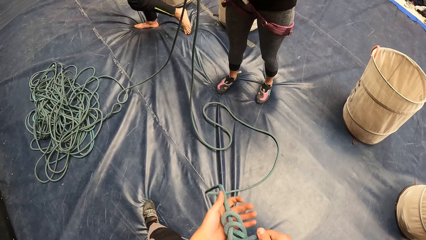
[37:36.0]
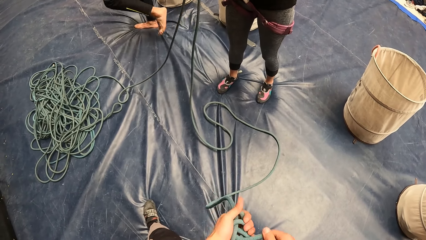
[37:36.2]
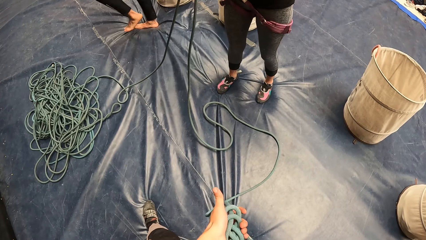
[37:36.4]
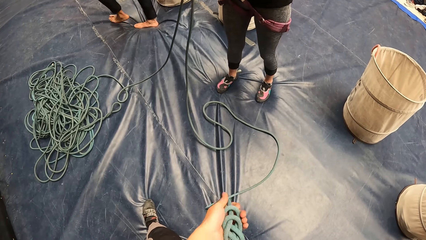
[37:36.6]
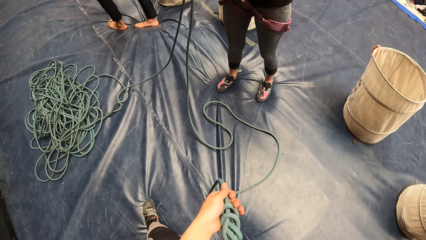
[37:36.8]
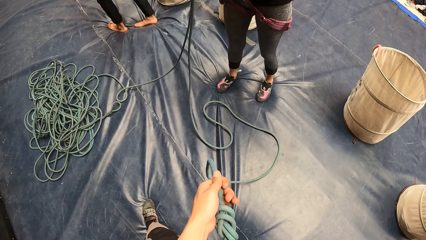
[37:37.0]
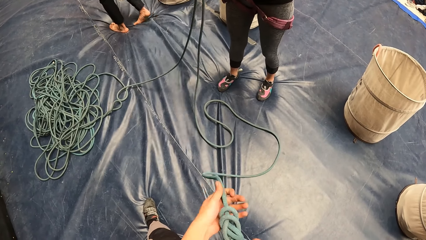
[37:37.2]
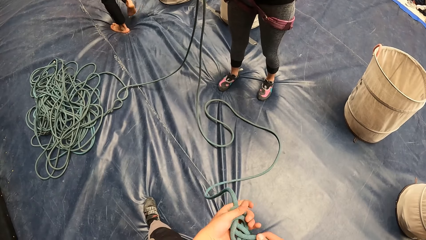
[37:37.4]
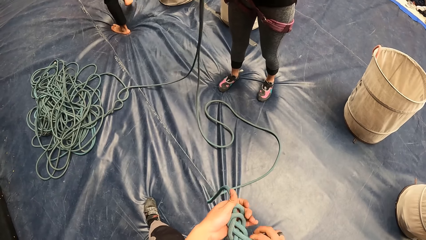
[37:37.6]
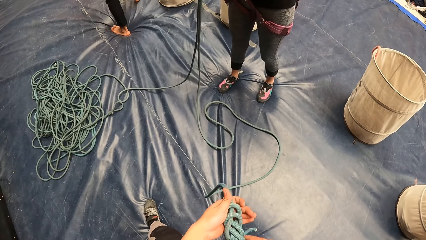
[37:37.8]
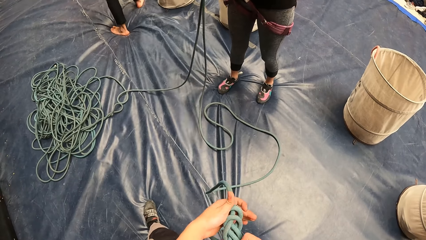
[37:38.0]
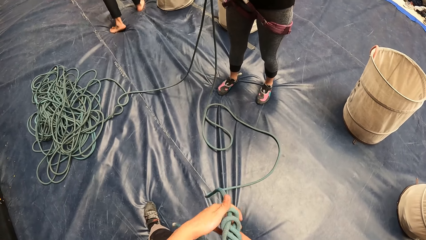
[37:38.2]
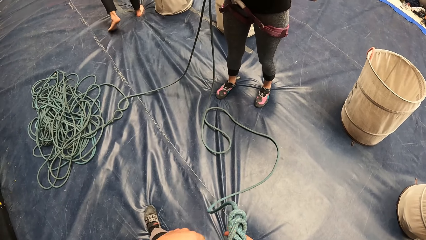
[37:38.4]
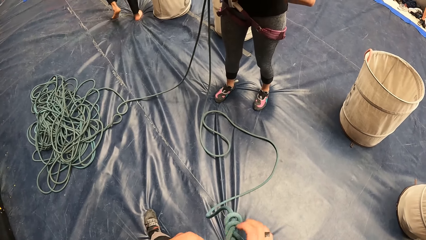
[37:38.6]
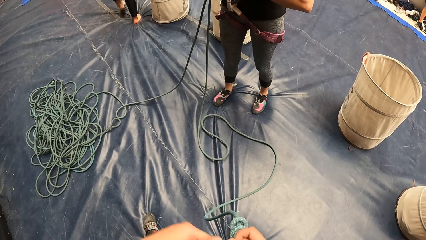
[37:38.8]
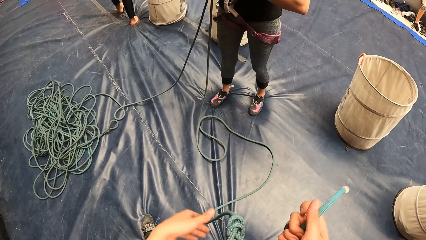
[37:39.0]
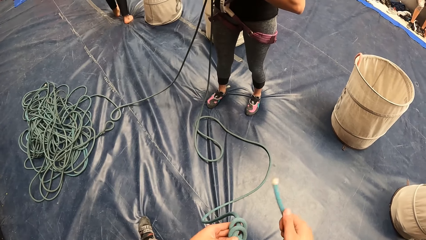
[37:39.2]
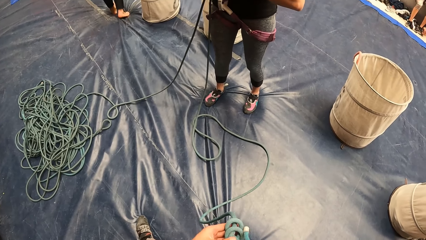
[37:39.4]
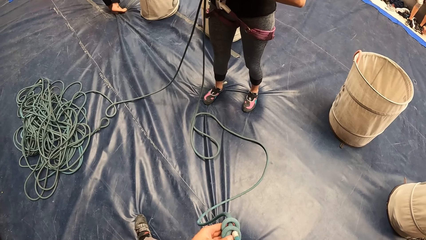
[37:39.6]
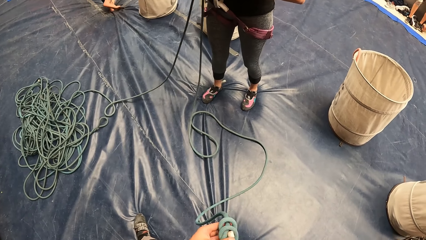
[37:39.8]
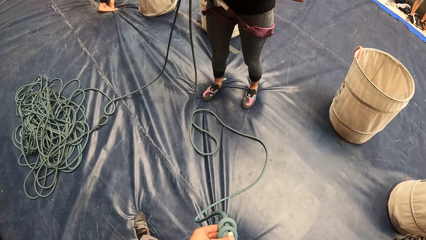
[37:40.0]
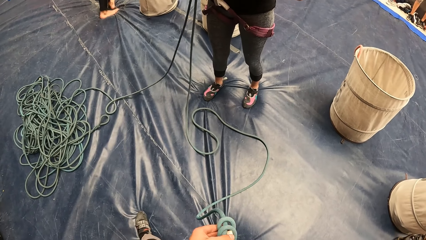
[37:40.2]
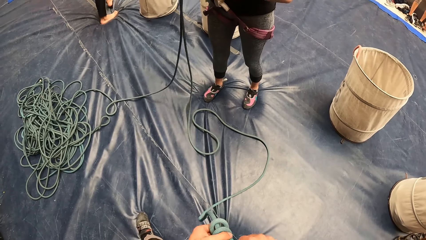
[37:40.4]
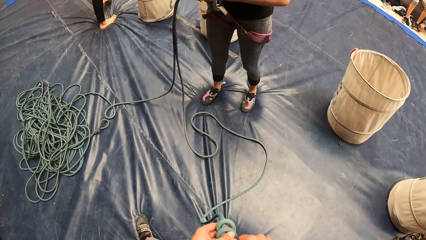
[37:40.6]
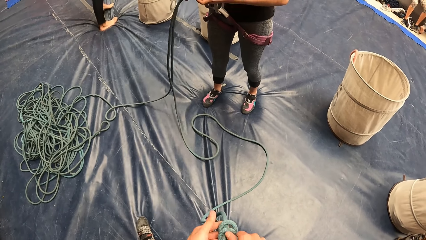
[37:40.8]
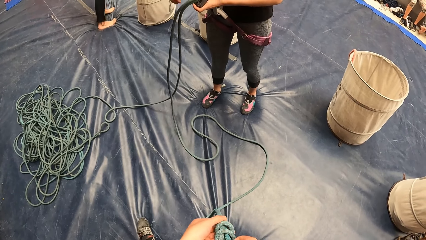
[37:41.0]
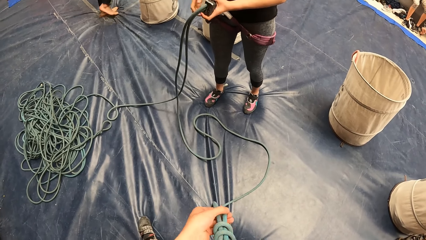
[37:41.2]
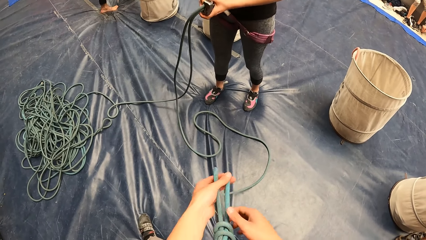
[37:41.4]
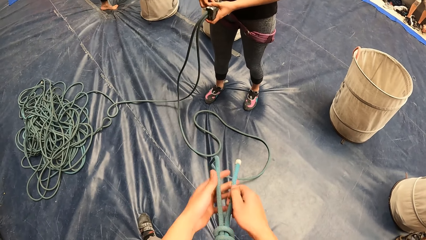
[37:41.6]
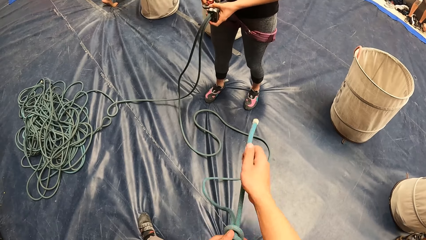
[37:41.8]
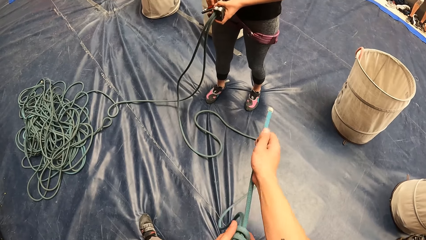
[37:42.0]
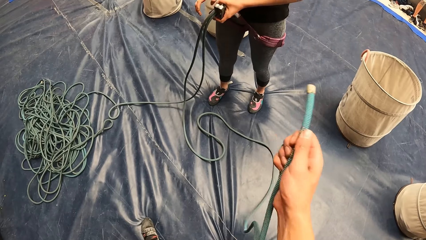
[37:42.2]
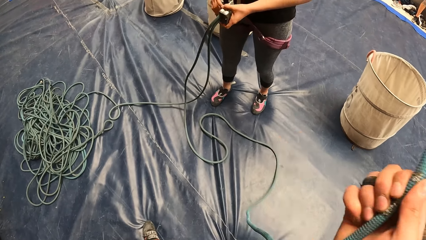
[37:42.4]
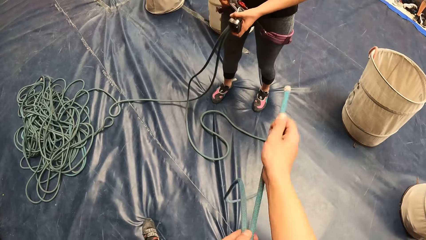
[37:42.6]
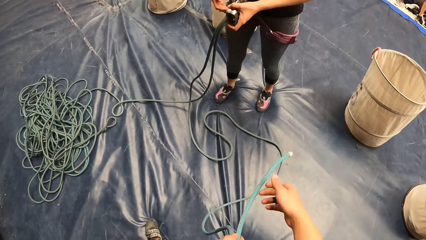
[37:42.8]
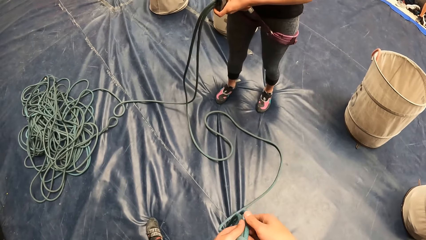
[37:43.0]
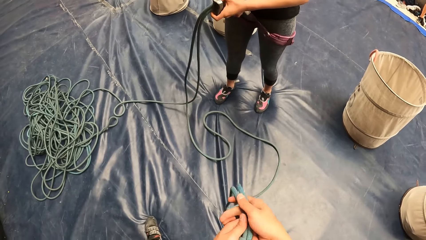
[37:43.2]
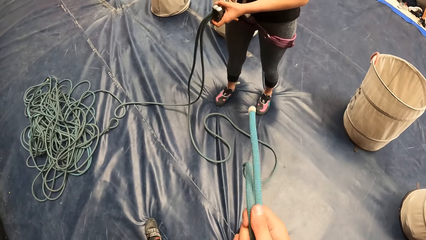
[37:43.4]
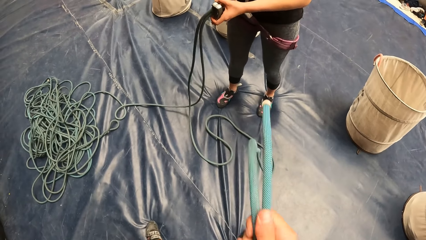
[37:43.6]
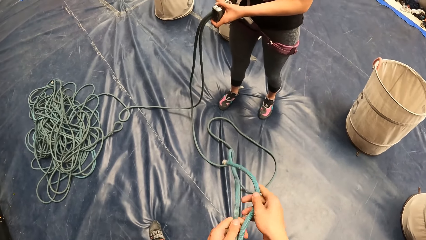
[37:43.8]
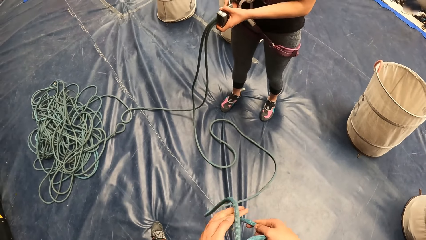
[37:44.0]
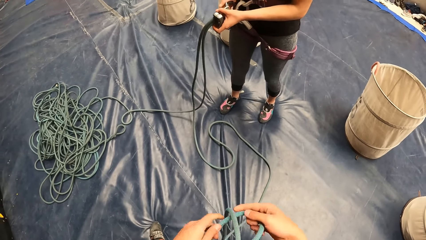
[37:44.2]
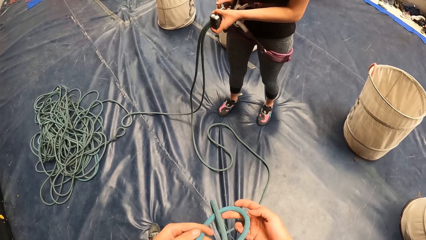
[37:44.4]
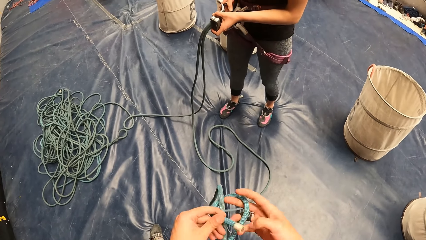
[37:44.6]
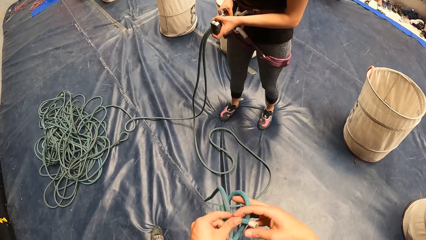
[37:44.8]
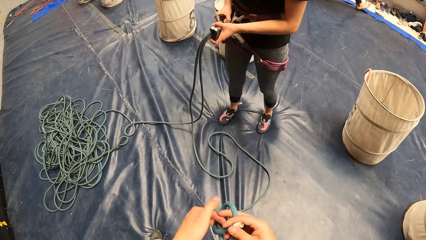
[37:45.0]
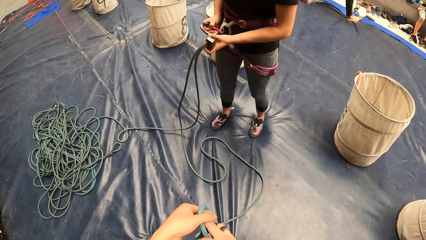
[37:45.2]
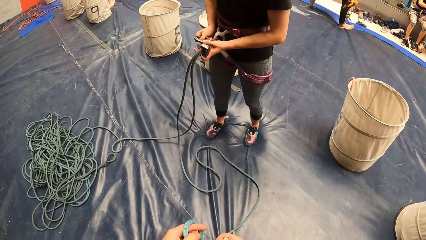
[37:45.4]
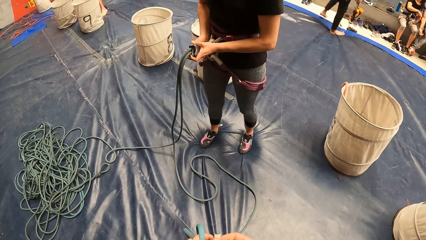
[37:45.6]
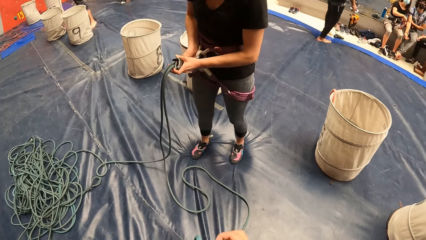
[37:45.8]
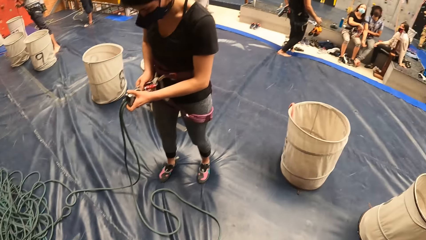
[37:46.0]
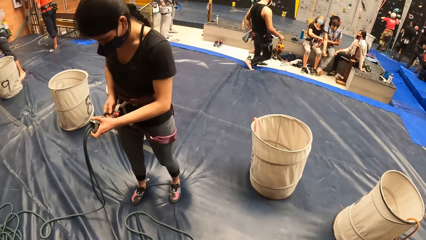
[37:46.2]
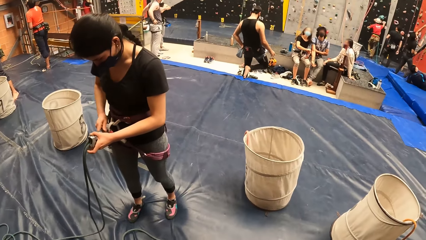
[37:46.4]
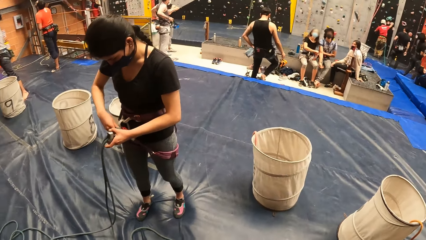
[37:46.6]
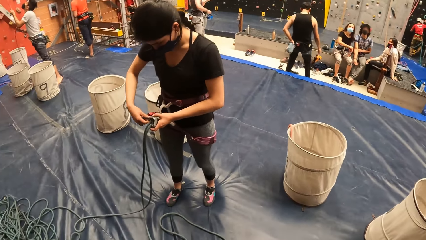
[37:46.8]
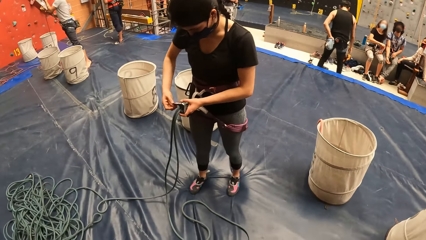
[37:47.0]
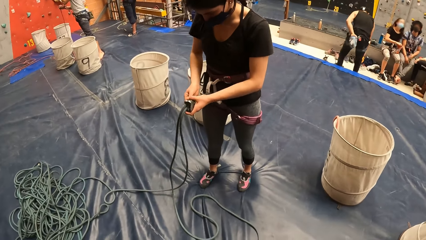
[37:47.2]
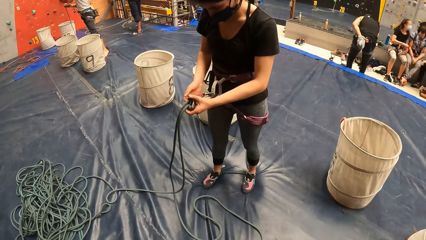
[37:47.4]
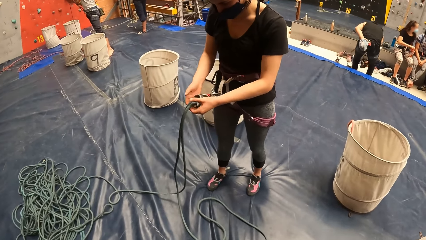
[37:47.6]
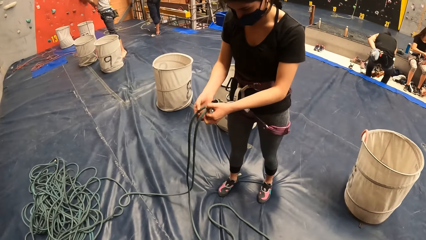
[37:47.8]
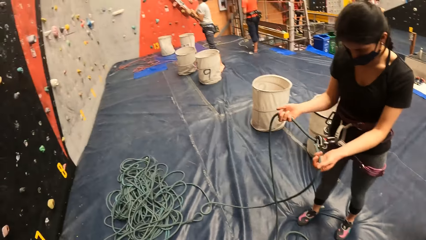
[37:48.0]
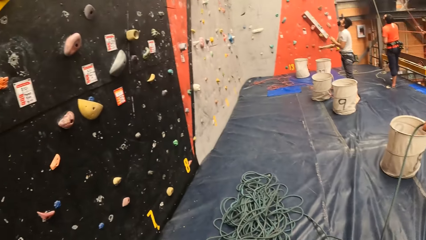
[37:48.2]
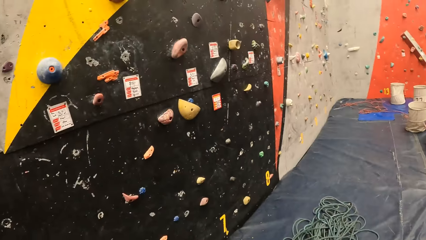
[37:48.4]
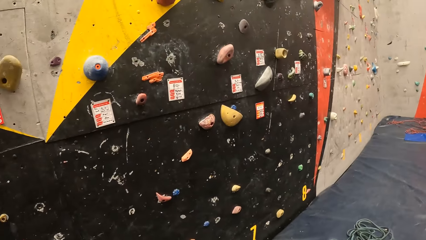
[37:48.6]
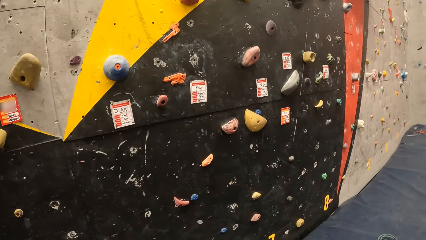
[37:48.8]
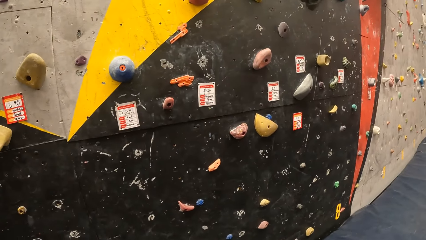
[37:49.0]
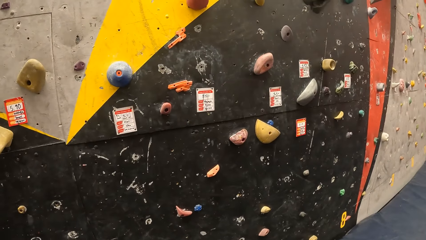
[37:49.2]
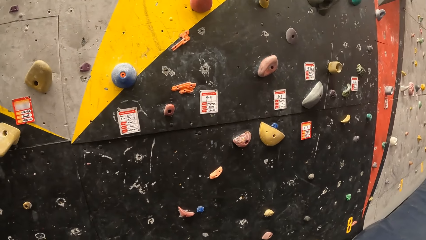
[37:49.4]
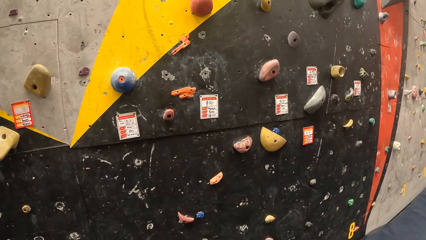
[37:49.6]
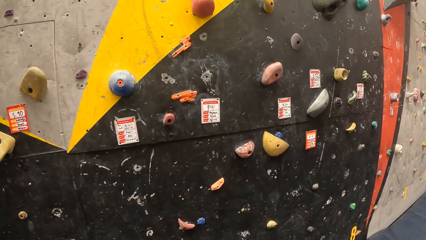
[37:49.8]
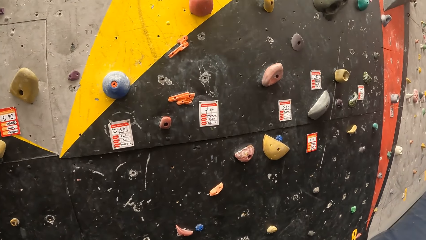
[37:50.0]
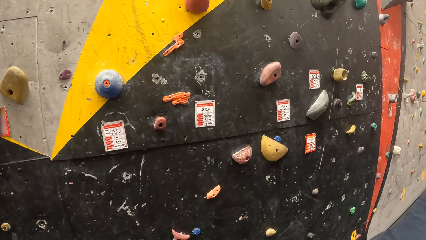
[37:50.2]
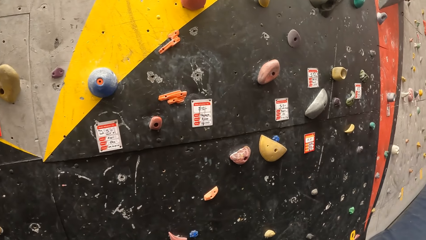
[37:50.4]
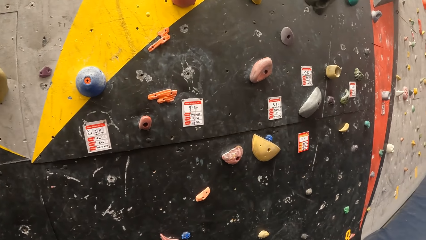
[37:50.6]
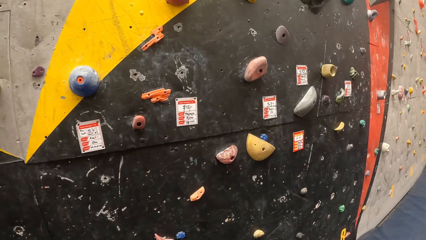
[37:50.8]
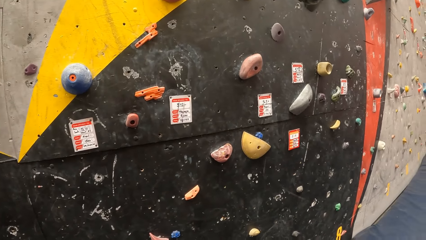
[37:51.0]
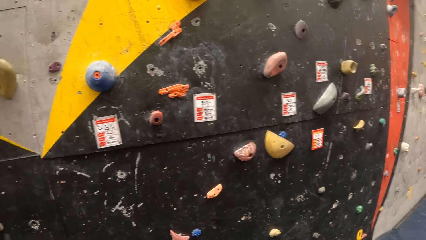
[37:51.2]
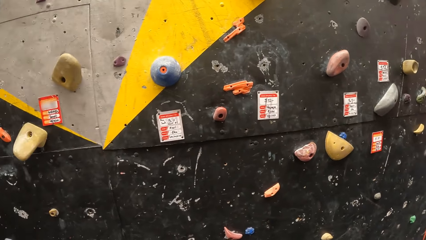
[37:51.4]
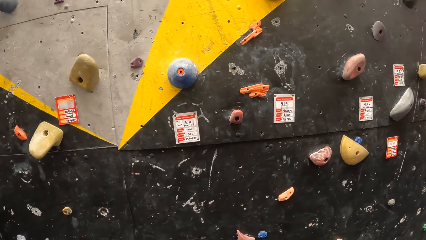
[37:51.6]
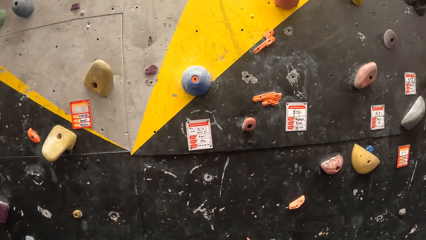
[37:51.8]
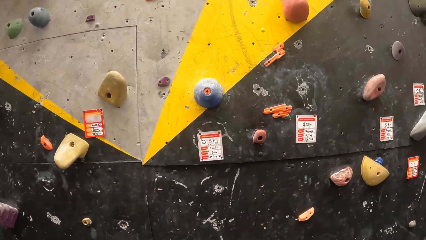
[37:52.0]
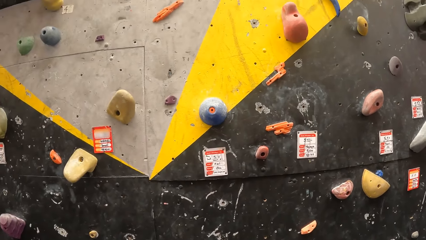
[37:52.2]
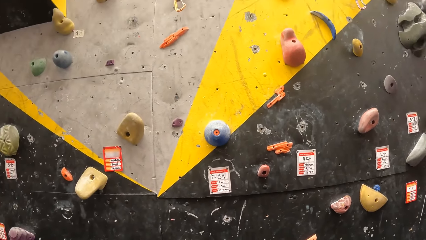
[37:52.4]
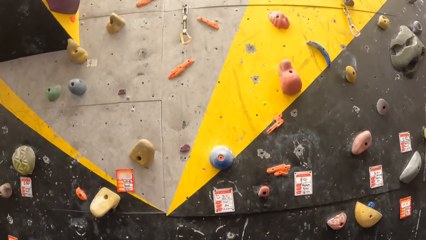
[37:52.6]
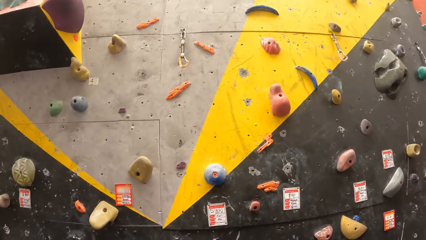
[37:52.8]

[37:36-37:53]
The man walks away. The woman fixes the rope in the carabiner. The camera wearer looks around the wall. They look at the wall.
